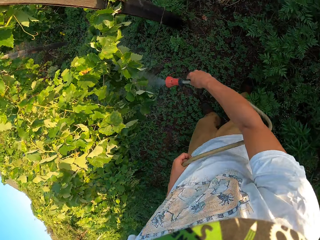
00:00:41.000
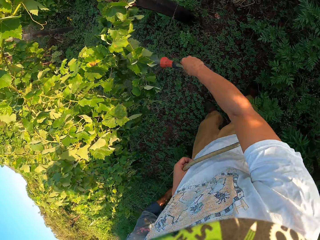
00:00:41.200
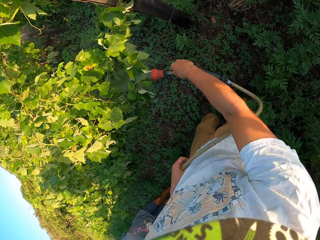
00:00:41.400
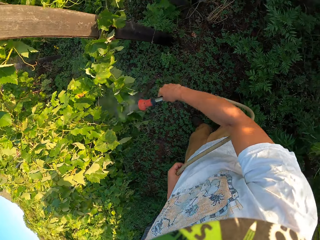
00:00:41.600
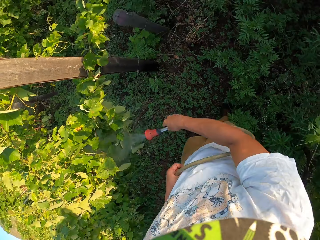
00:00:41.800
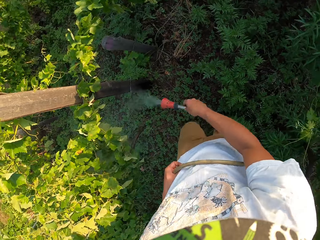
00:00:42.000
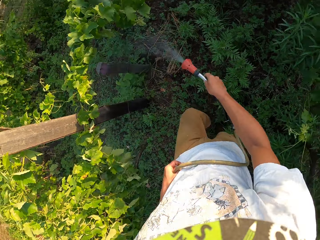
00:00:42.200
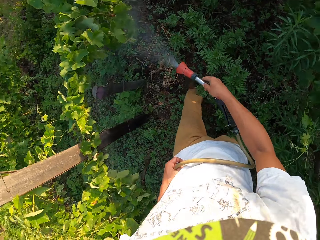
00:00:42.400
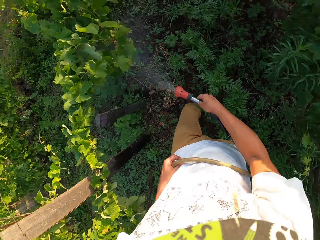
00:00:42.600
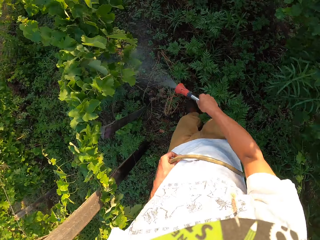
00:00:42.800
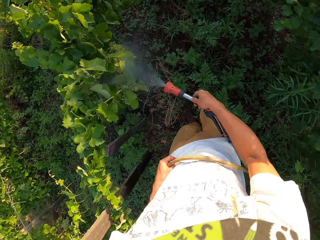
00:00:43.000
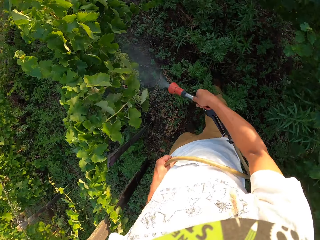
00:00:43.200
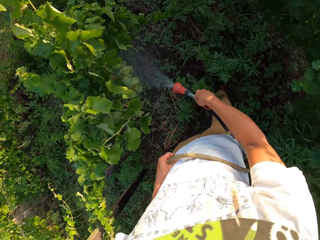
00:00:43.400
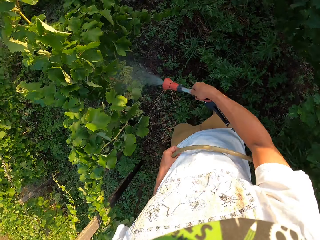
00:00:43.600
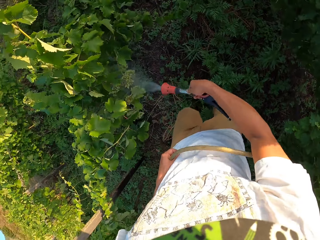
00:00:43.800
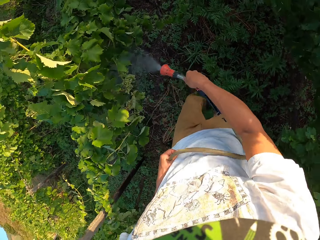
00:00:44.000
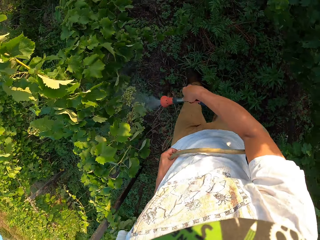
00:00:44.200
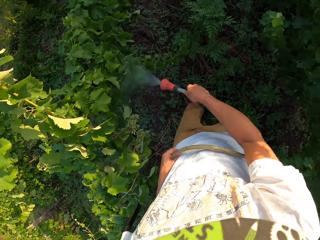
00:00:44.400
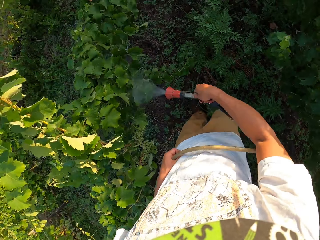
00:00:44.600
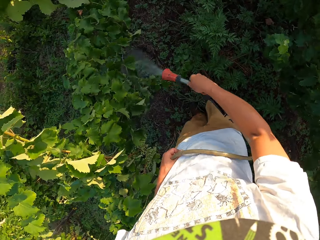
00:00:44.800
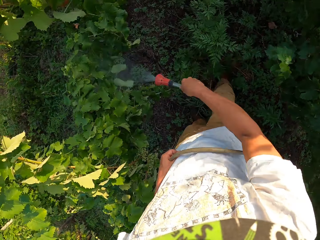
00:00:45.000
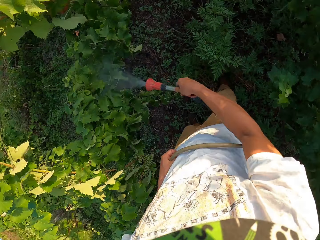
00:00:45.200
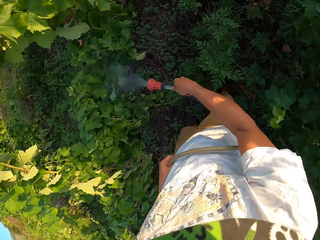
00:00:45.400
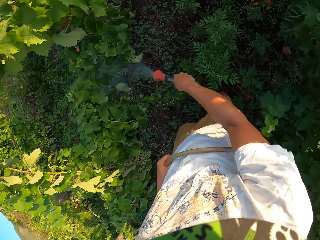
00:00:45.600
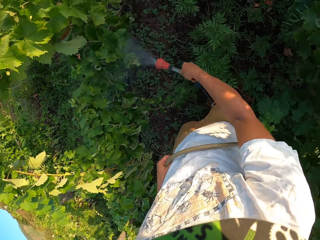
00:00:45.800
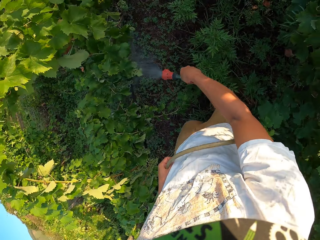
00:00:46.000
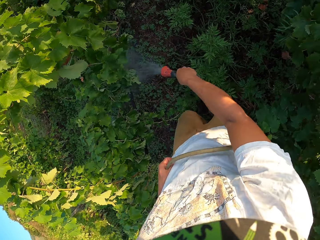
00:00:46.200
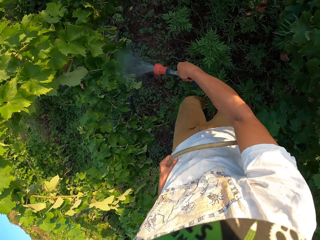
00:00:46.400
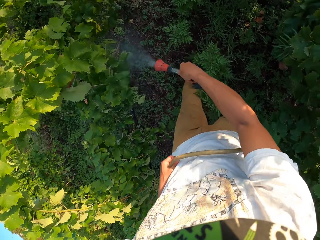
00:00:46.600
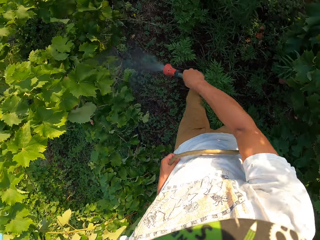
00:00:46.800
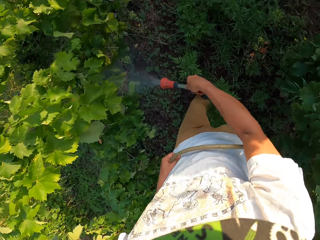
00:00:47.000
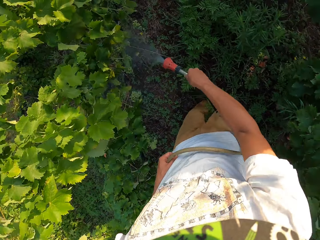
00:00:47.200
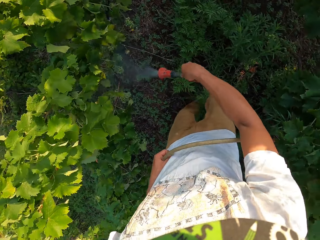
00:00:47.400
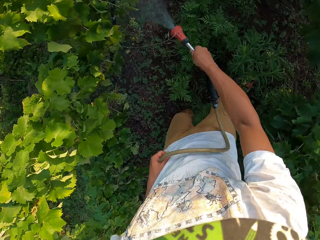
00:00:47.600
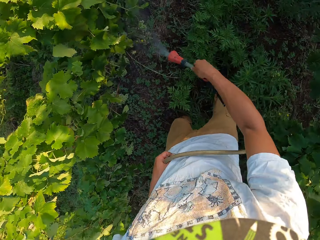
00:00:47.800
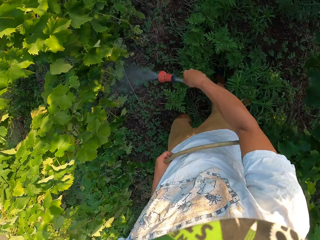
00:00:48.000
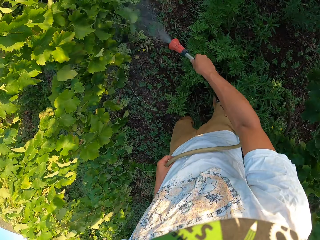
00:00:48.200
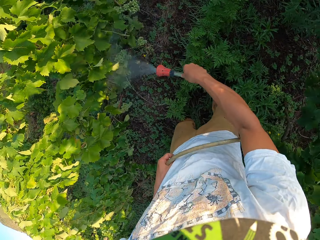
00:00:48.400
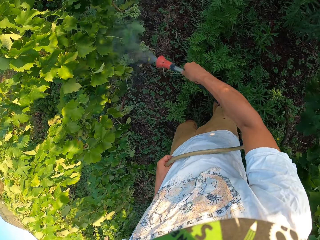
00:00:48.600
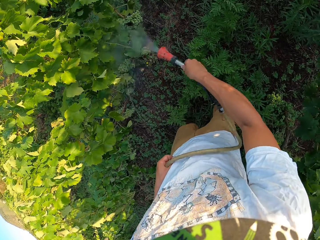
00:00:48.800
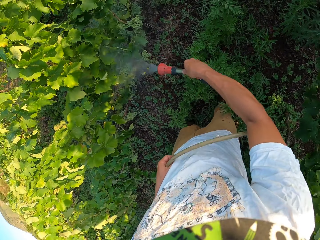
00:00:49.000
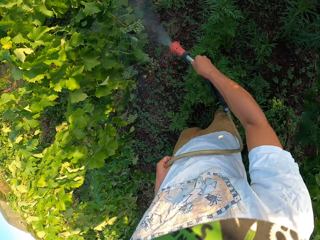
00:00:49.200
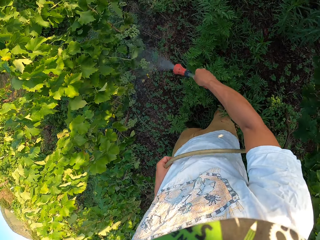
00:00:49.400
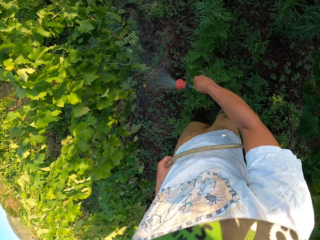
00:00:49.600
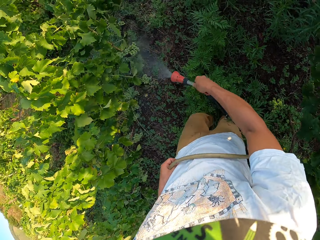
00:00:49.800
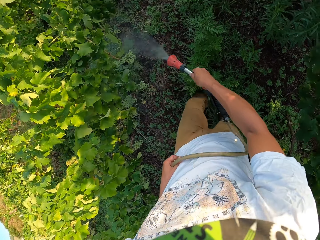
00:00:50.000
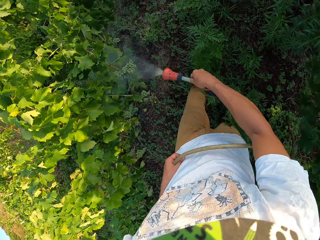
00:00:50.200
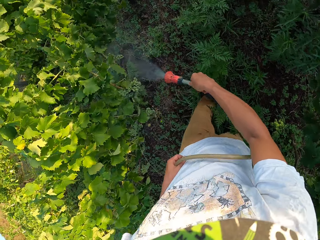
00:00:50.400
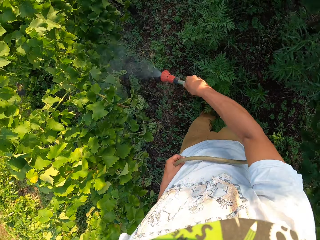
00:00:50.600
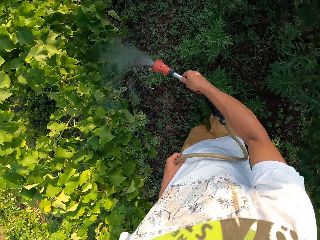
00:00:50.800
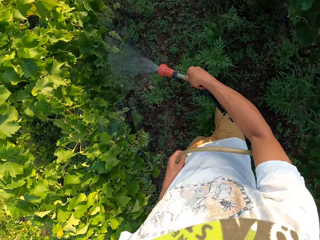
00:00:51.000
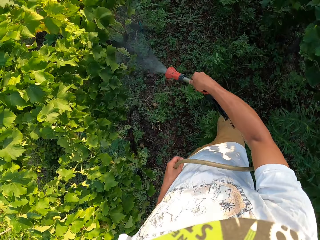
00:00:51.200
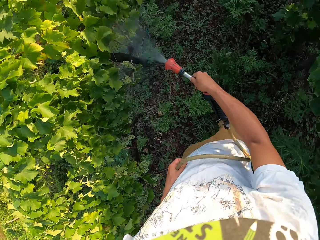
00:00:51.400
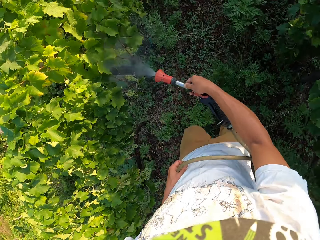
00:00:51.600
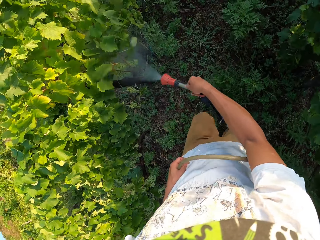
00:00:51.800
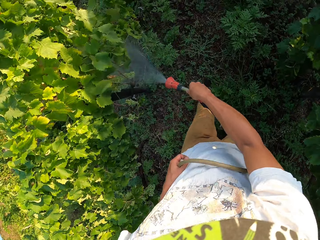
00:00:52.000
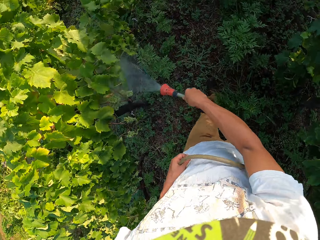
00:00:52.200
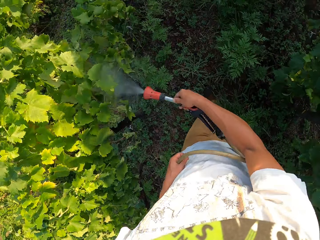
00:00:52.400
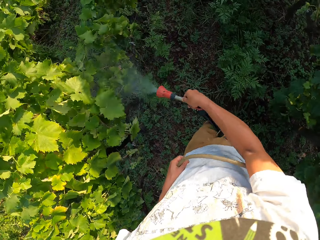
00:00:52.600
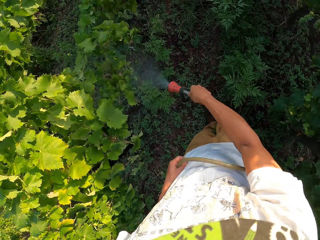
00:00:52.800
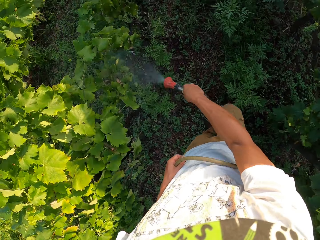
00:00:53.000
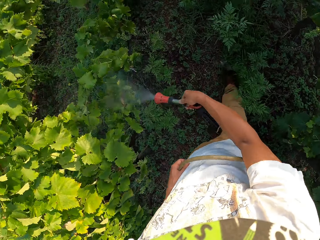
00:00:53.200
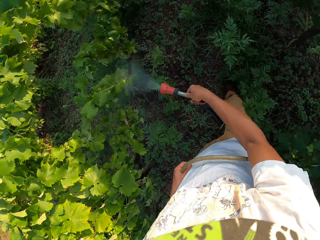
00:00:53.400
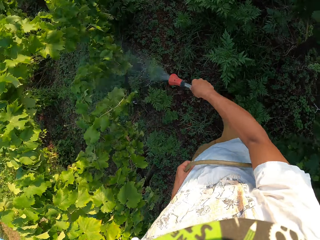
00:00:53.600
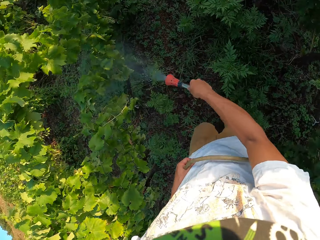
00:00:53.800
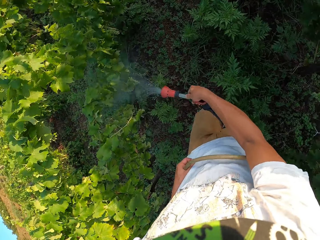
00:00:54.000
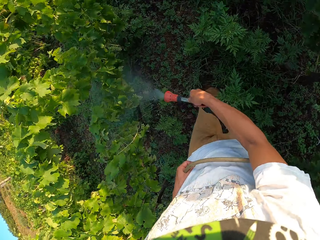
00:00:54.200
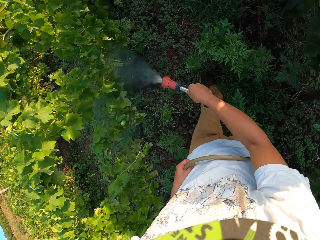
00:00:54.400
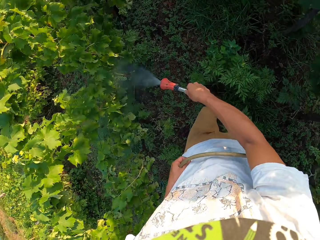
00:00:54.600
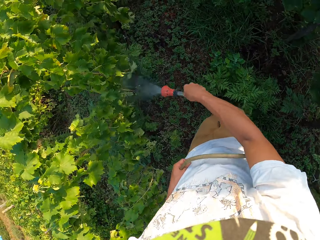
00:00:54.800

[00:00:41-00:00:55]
The camera wearer stops walking again. They continue walking. They stop walking again. They continue walking. They stop walking again. They continue walking.

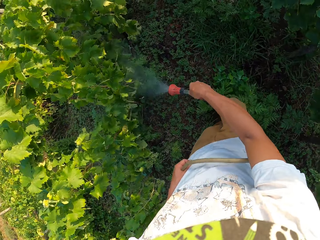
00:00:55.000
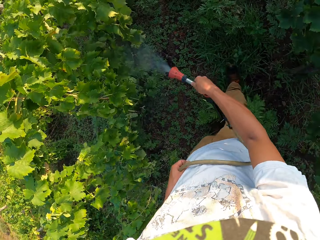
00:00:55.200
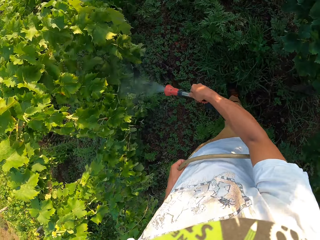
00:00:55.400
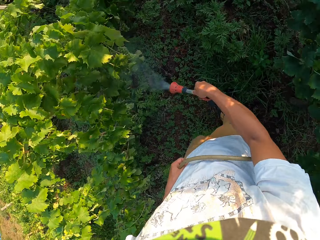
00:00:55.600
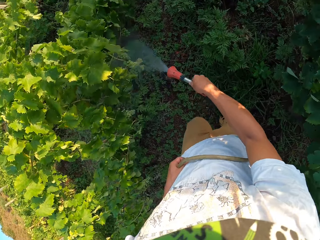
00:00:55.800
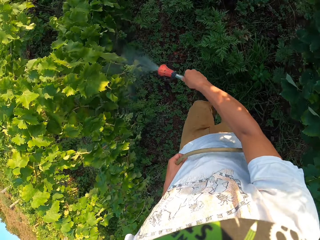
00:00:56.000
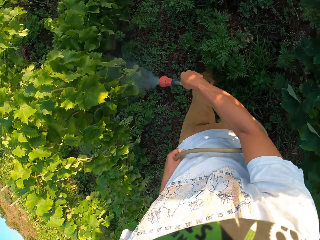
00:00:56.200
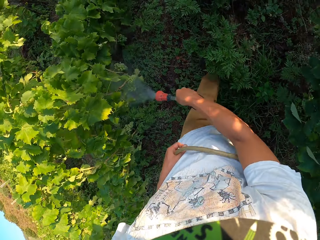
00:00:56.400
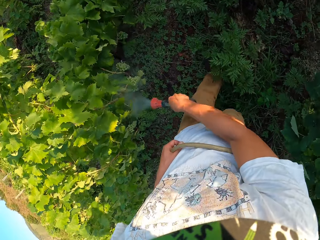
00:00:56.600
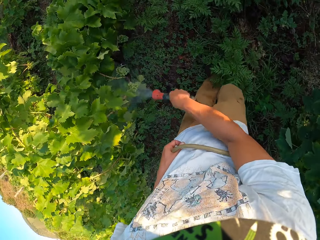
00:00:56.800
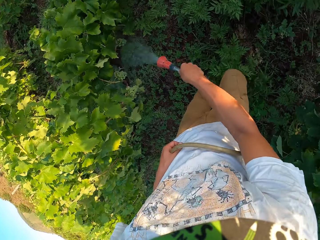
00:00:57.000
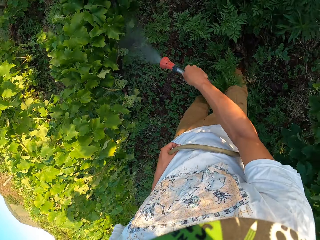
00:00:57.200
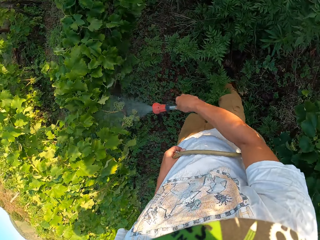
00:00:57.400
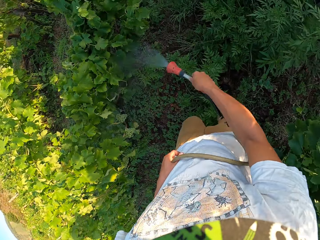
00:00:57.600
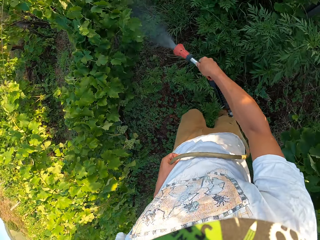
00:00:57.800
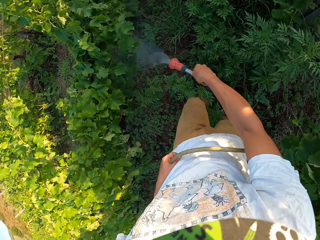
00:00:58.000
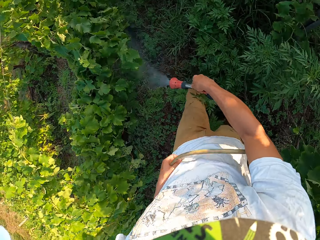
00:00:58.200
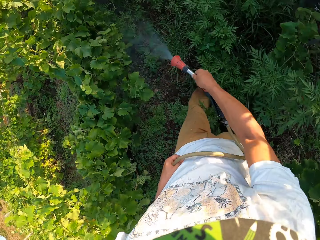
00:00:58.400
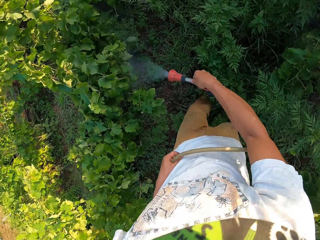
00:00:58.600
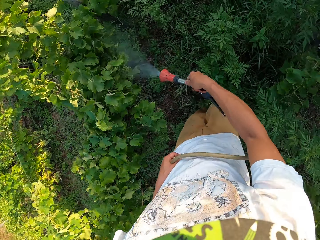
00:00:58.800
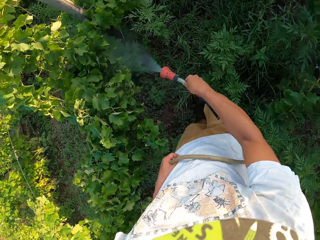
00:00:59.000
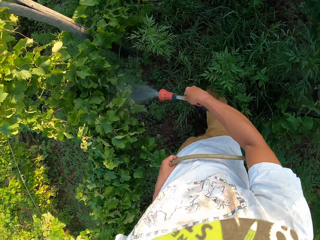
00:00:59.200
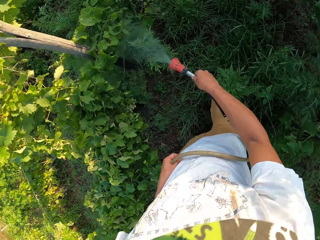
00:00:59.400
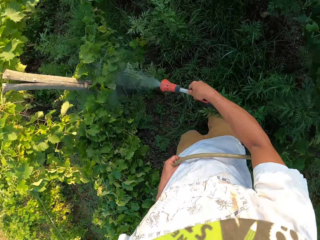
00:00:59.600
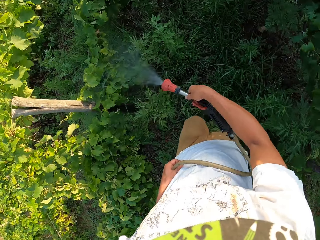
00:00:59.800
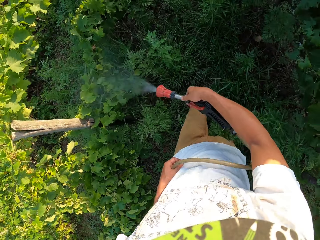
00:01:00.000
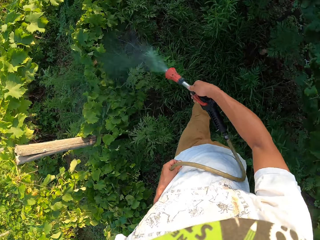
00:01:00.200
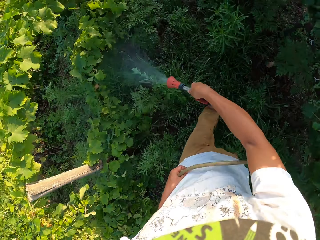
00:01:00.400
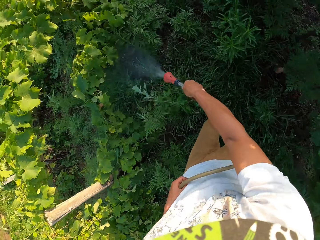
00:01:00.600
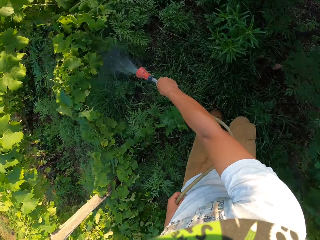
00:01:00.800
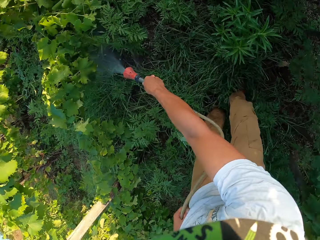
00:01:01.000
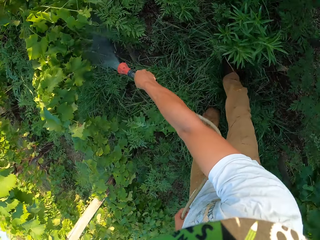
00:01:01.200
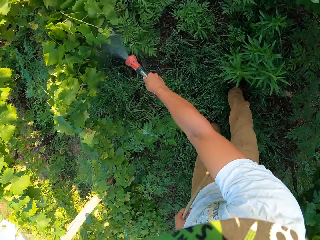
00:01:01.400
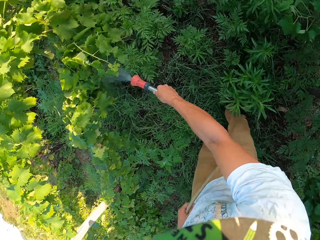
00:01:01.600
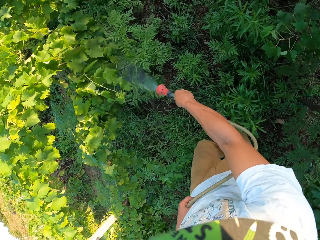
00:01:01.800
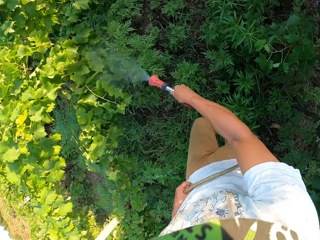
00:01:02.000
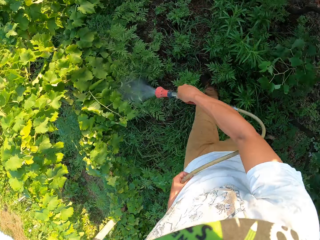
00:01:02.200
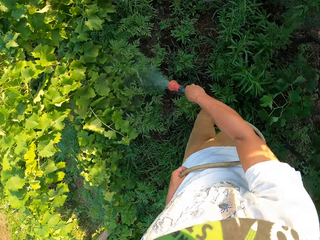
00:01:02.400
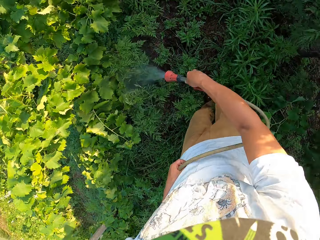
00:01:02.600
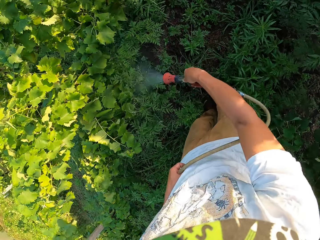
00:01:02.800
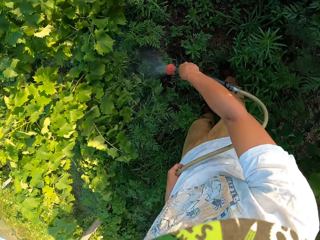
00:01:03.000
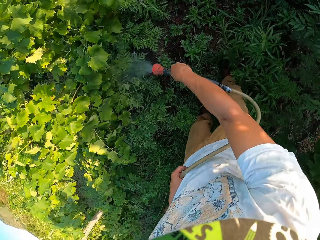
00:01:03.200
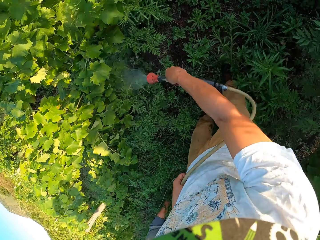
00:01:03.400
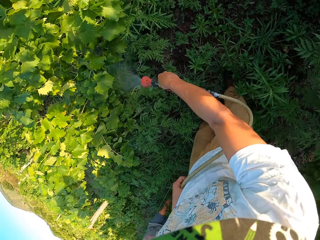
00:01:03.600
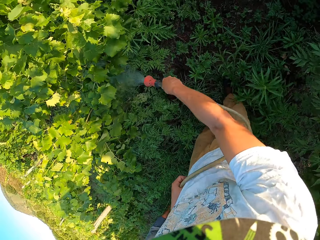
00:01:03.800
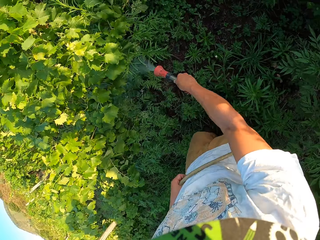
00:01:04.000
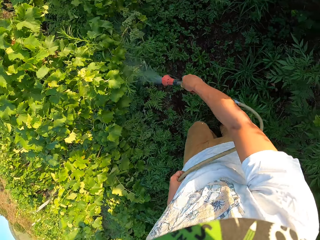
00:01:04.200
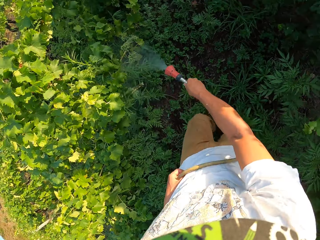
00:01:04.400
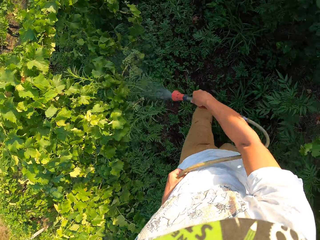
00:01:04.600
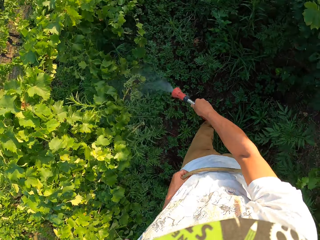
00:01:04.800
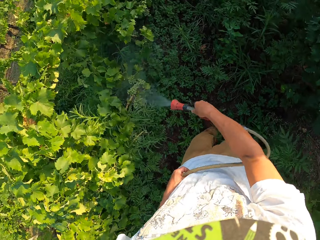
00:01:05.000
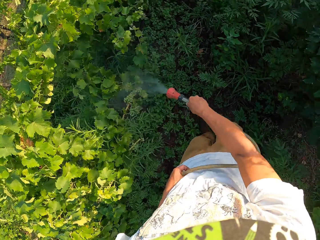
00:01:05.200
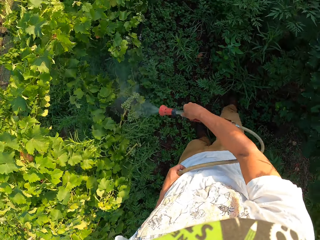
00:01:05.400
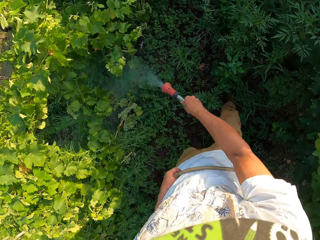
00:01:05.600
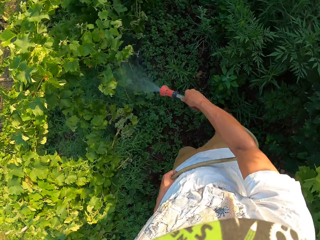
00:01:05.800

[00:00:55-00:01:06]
The camera wearer bends a little. They stand upright. They stop walking. They walk while spraying the plants.
